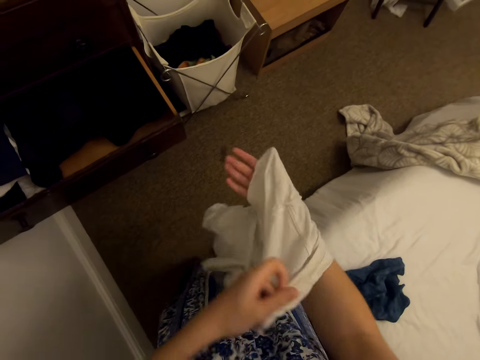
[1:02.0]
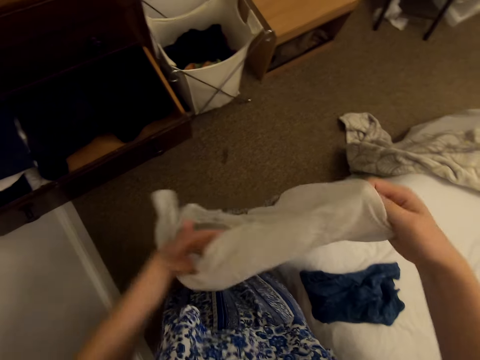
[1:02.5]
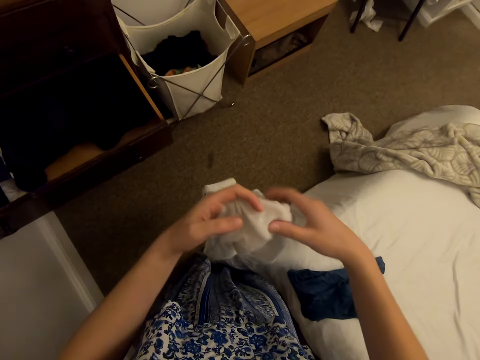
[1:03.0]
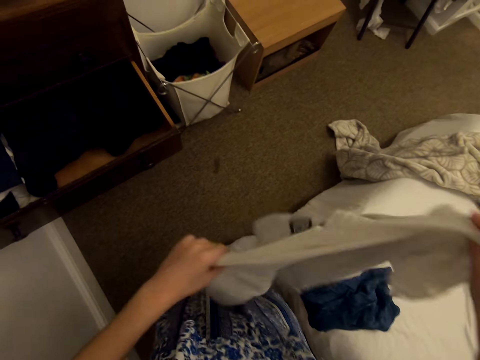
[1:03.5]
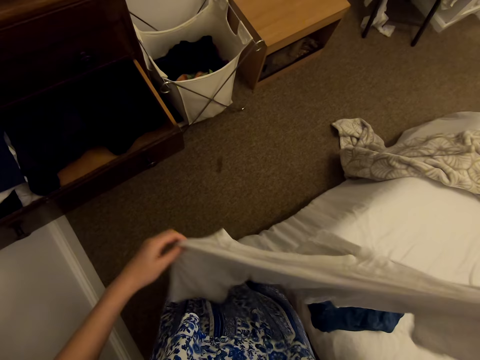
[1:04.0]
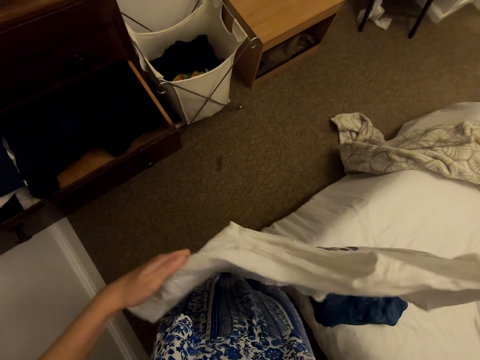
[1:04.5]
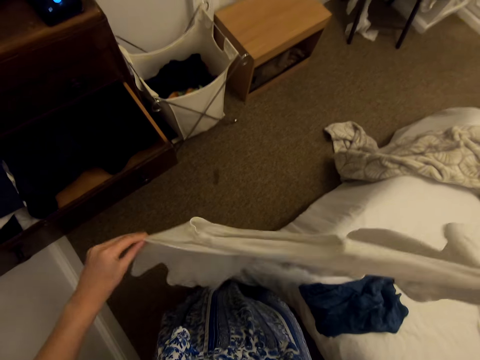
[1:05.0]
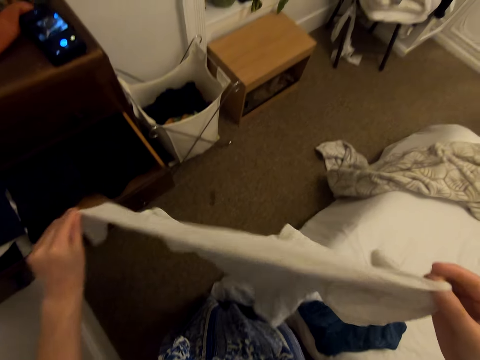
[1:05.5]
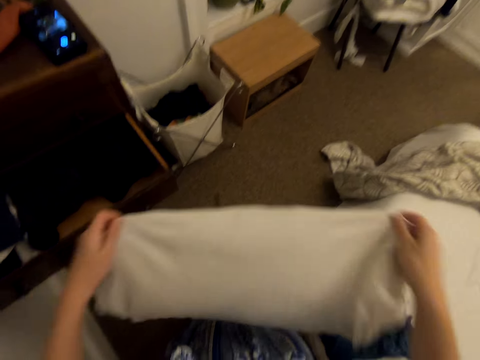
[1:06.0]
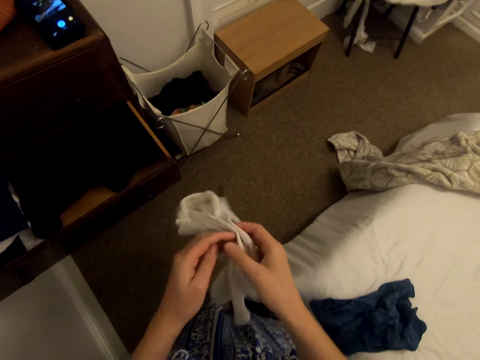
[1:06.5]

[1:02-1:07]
The camera wearer folds the cloth.

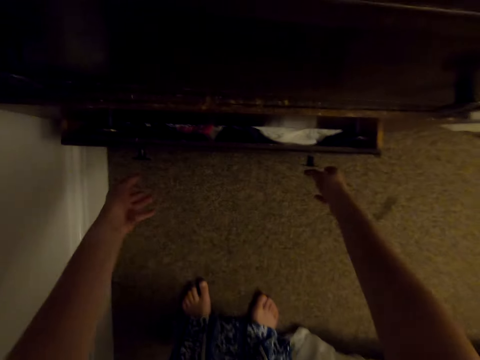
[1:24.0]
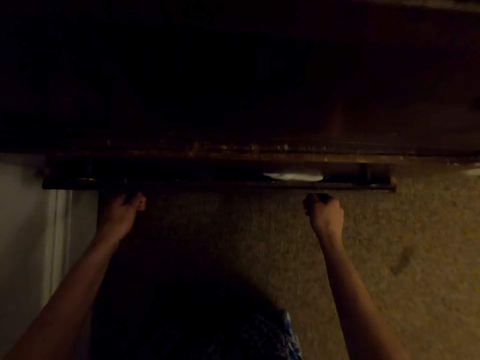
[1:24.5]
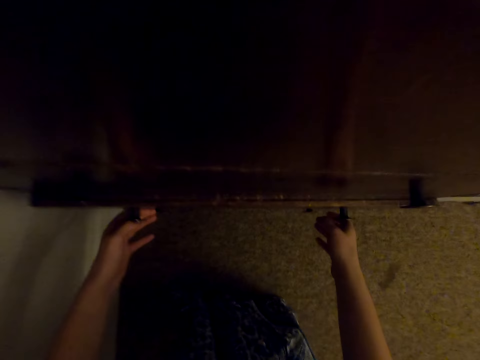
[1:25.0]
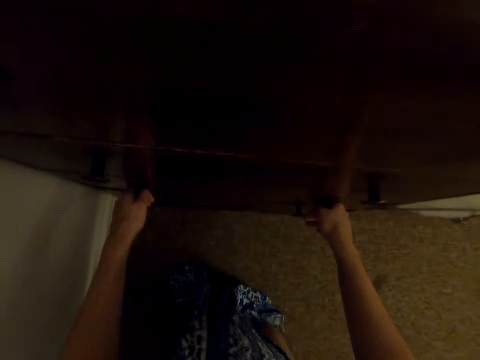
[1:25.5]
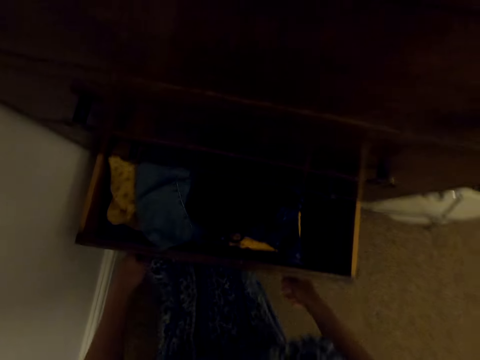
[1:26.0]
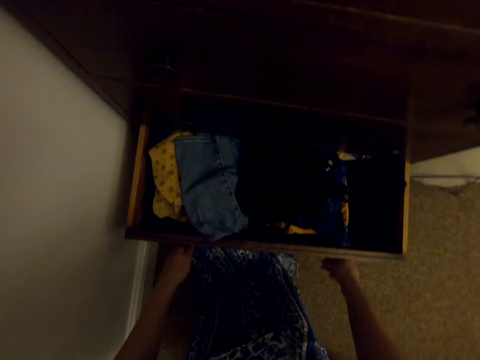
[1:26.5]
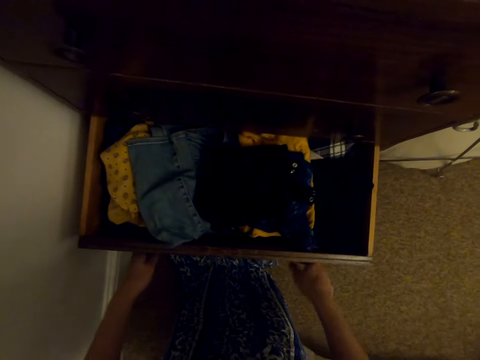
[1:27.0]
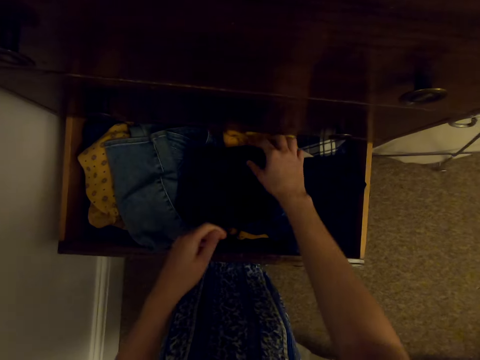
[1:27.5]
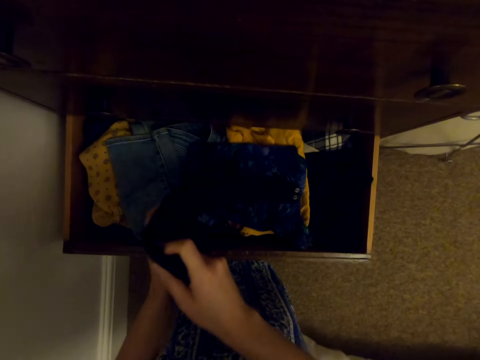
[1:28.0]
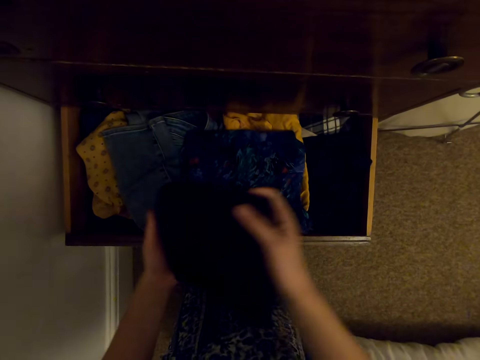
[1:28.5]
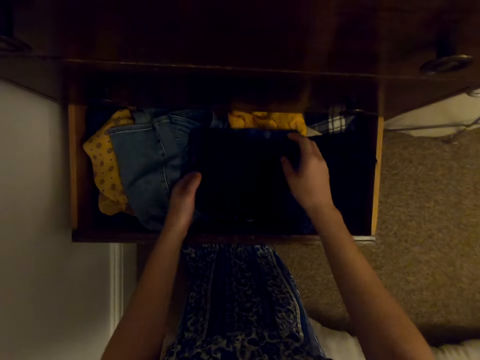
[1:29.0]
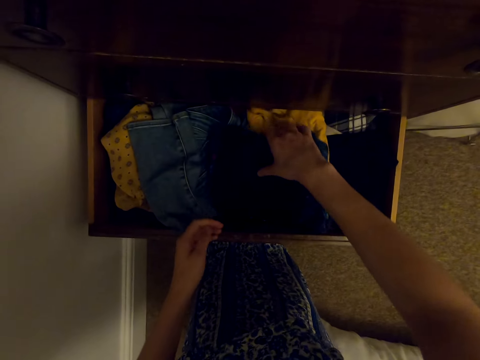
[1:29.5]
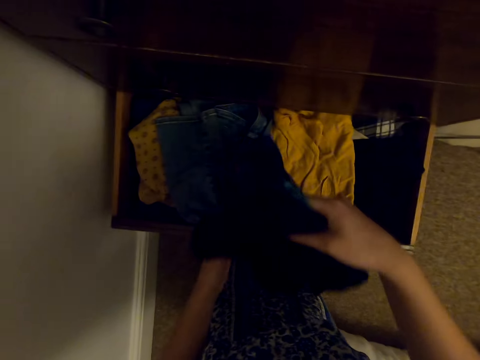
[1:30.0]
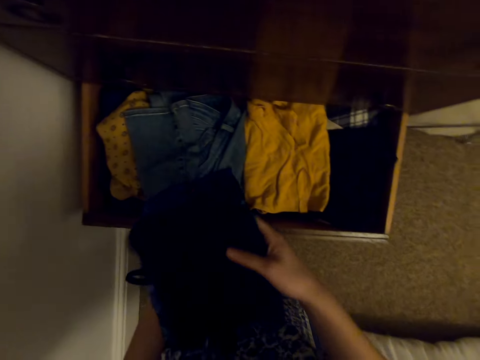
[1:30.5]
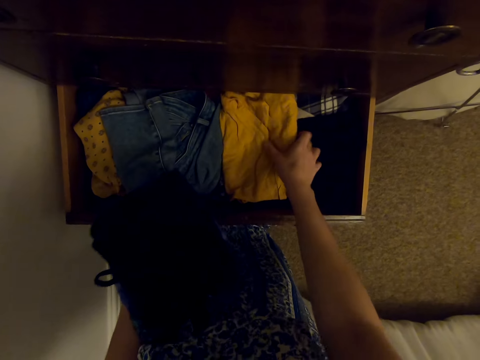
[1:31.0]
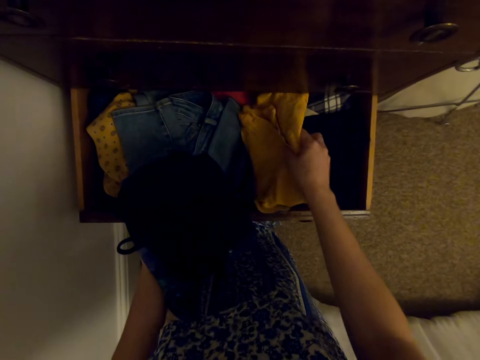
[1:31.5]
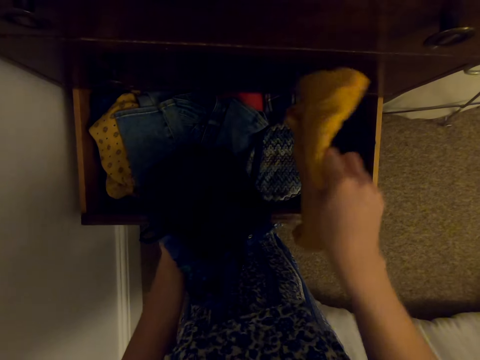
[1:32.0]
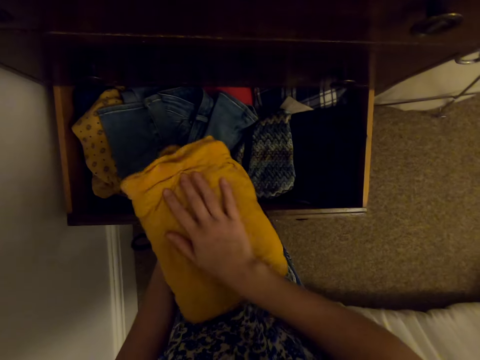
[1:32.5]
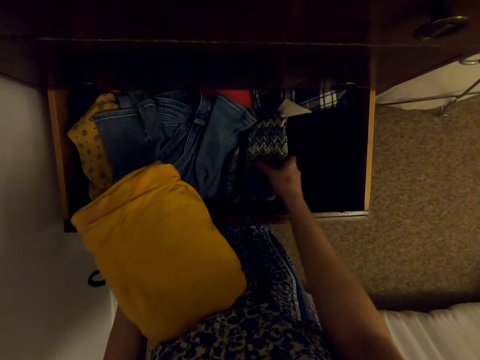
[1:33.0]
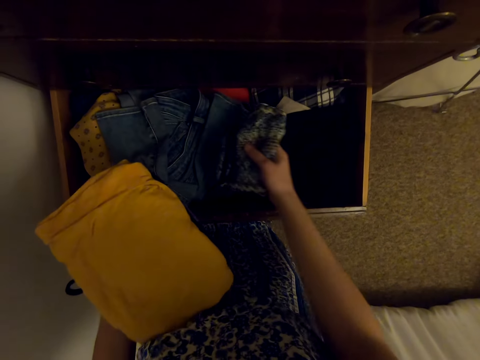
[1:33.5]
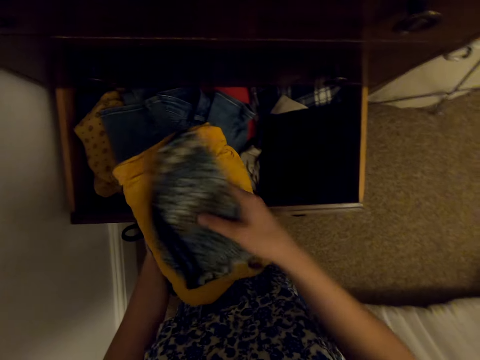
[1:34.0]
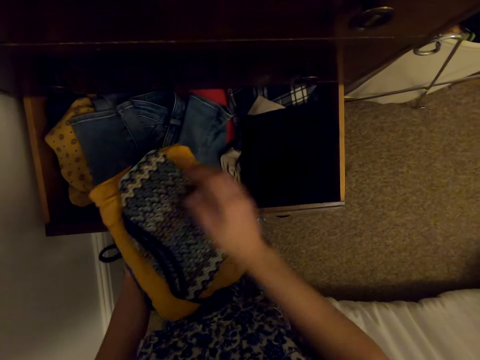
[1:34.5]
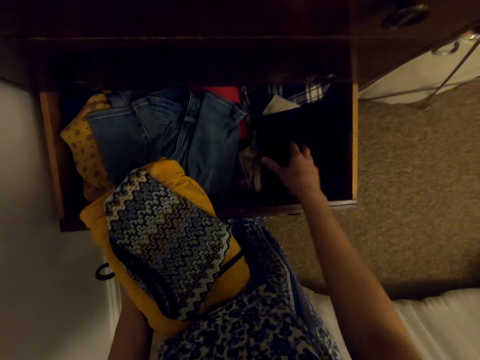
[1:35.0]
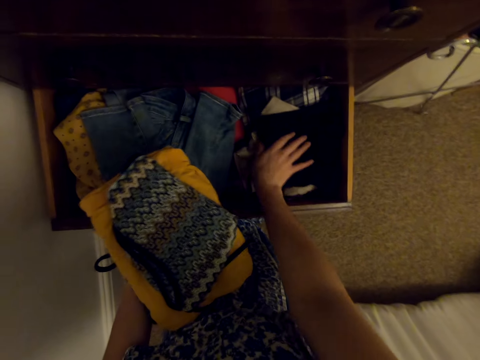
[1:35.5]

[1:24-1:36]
The camera wearer closes the drawer. They open the drawer. They take the cloth from the drawer. They hold the clothes in the hand. They take the other clothes from the drawer. They put the cloth in the other hand.

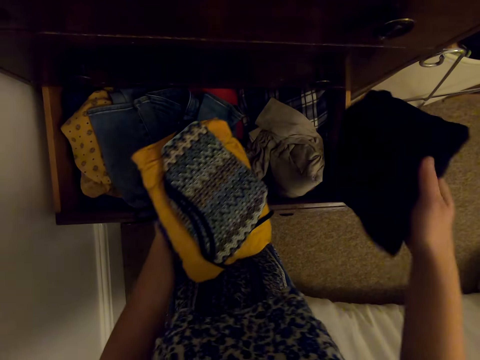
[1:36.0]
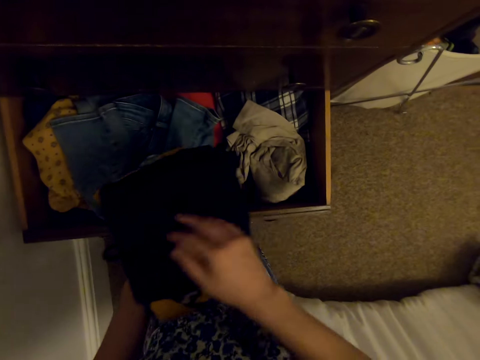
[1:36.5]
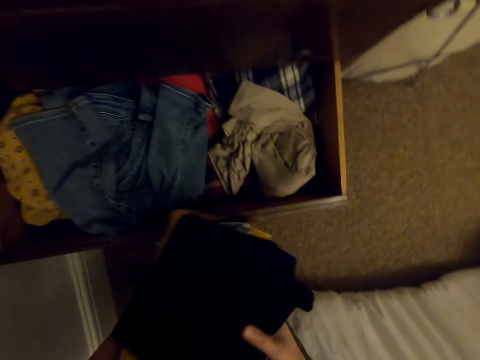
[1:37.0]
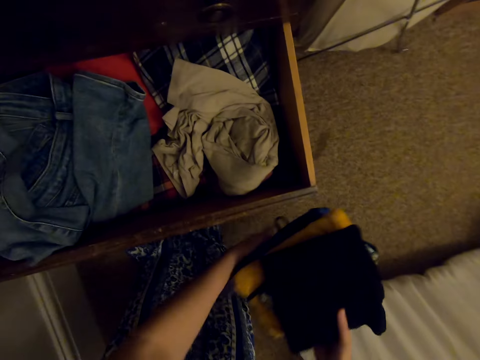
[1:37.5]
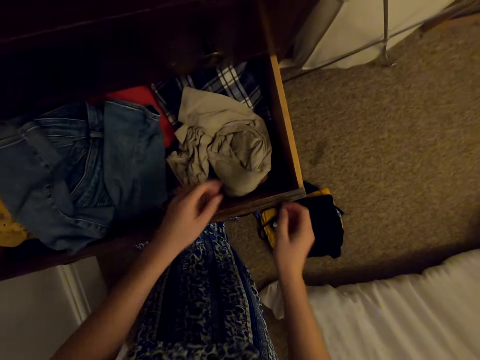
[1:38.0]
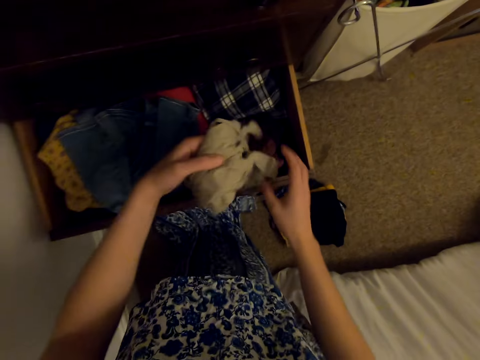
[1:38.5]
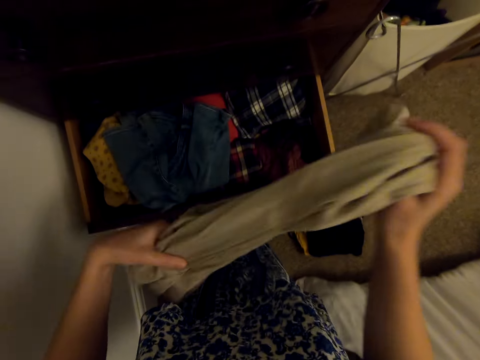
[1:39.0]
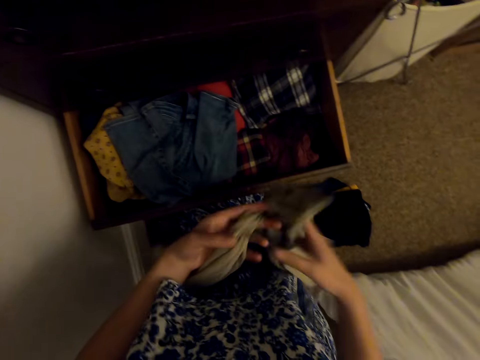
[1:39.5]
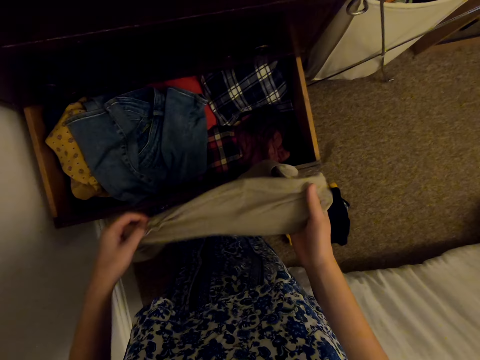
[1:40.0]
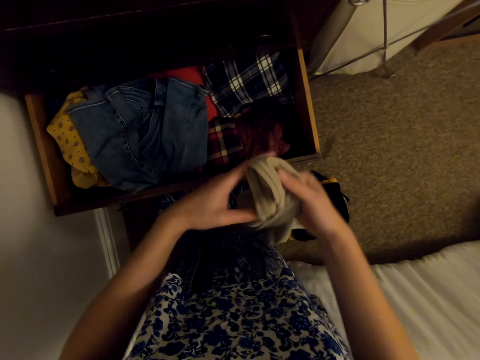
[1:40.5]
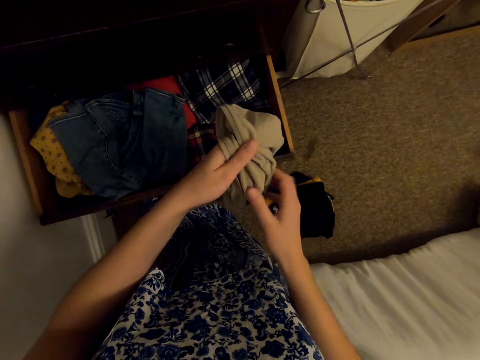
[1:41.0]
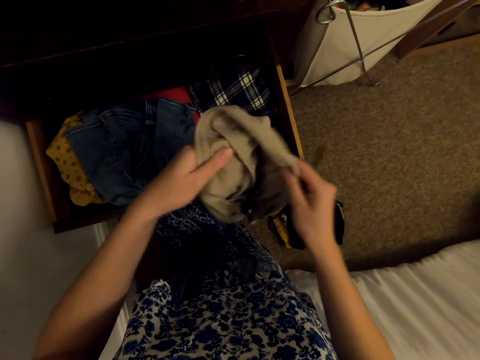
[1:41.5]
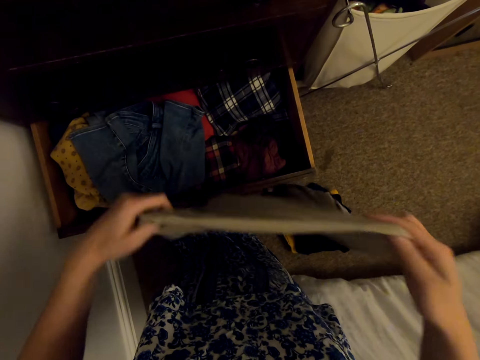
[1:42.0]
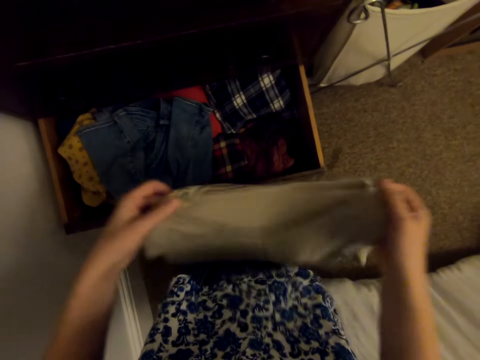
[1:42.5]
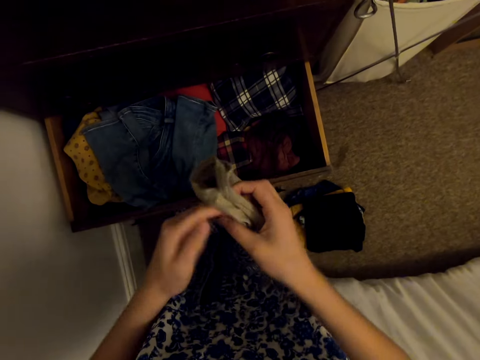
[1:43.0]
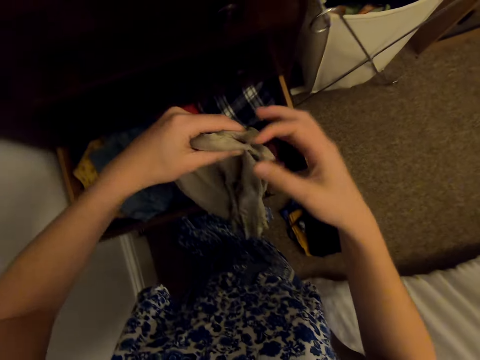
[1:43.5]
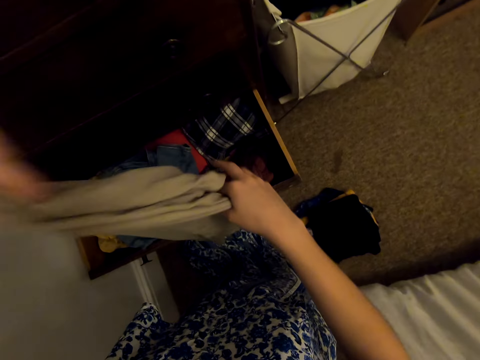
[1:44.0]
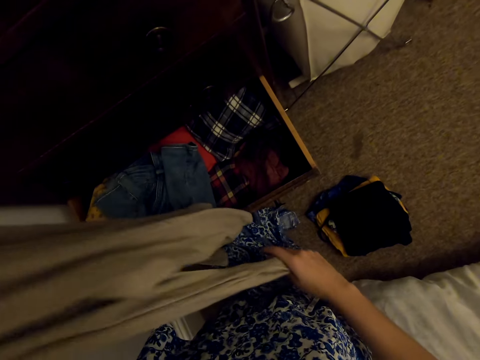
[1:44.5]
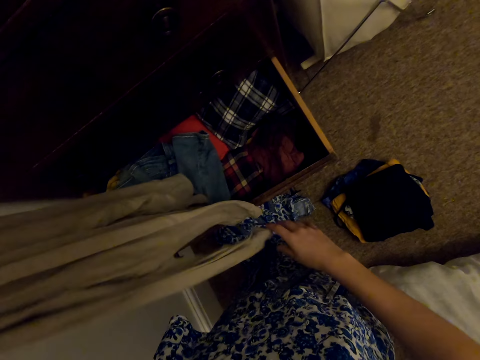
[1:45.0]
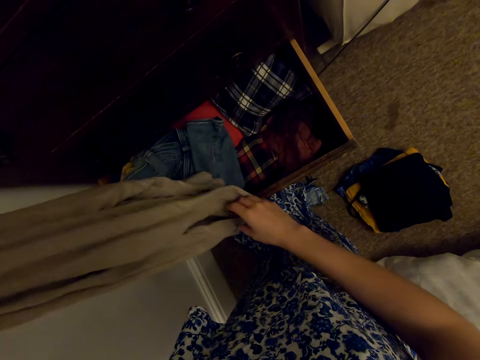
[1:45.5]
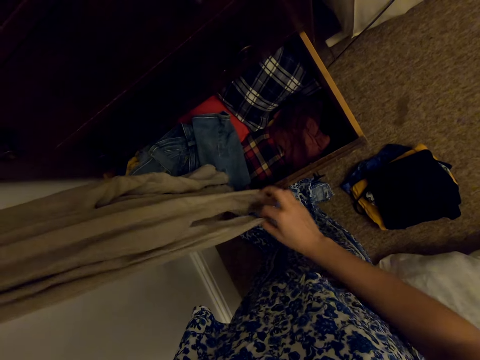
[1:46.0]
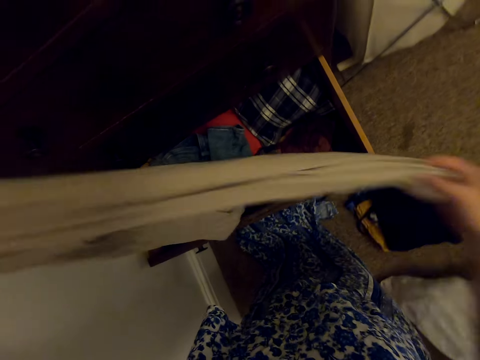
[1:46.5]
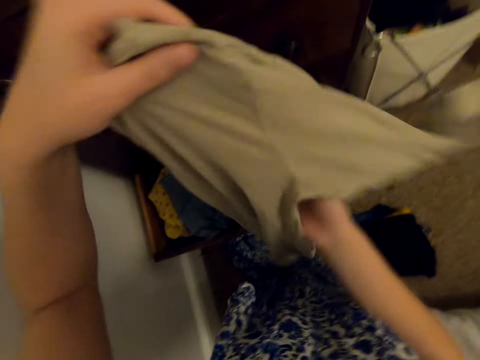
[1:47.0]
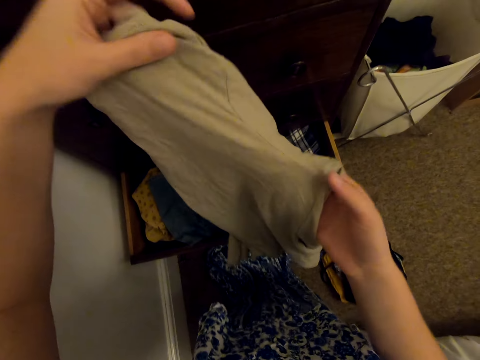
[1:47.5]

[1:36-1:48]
The camera wearer picks up the cloth from the drawer. They put the cloth in the other hand. They drop the cloth on the floor. They pick up the cloth in the drawer. They hold the cloth. They stretch the cloth. They fold the cloth.
